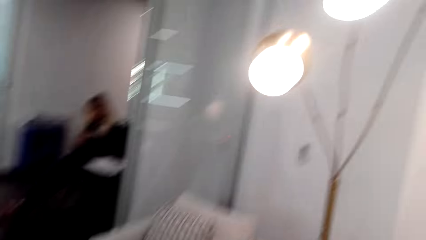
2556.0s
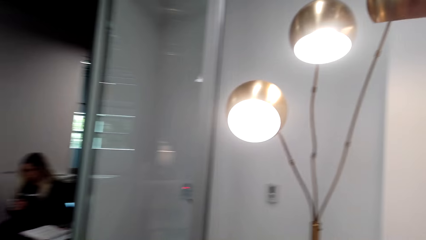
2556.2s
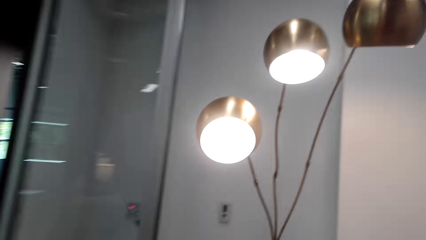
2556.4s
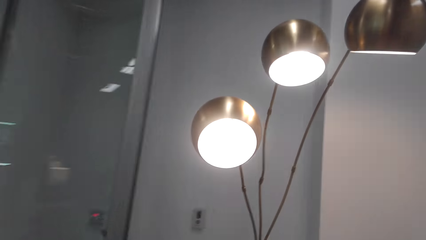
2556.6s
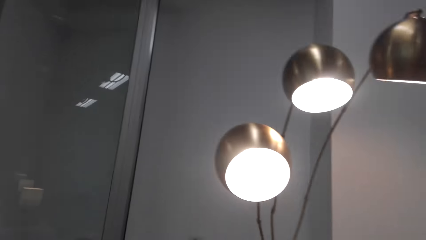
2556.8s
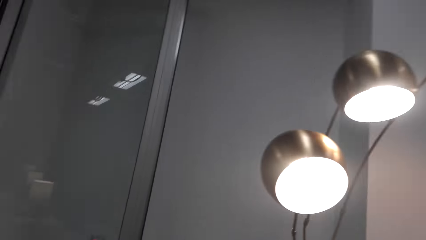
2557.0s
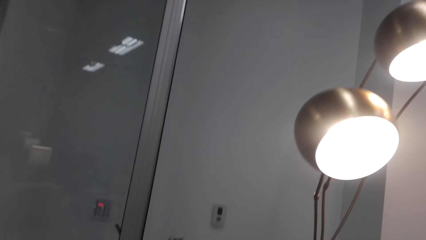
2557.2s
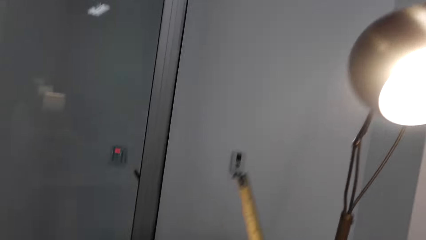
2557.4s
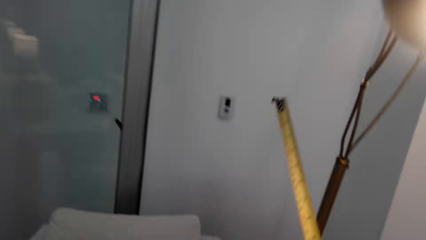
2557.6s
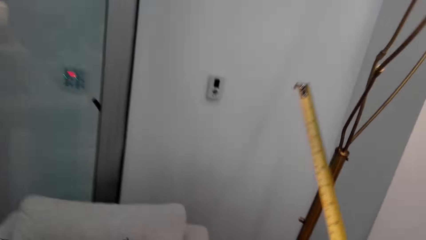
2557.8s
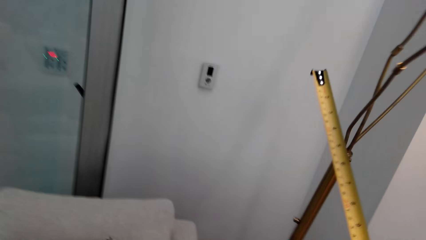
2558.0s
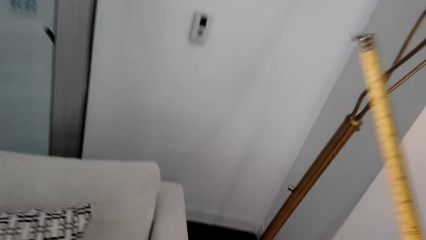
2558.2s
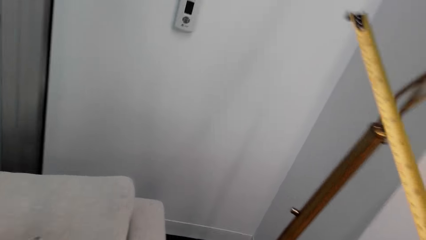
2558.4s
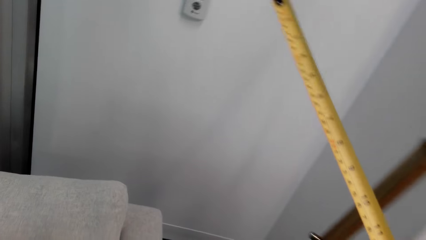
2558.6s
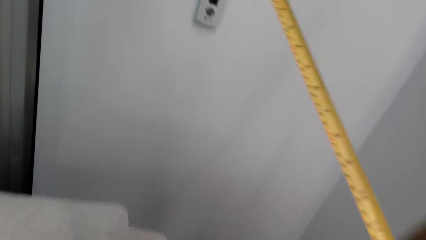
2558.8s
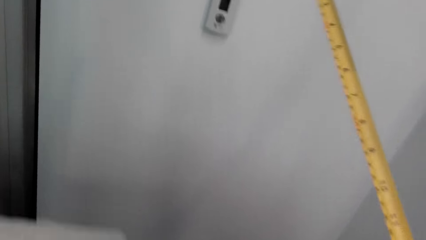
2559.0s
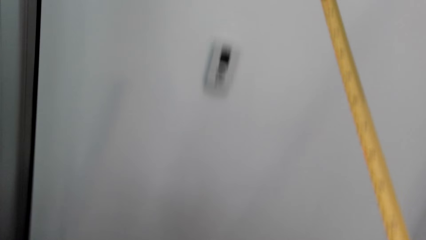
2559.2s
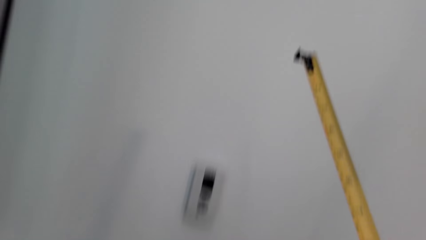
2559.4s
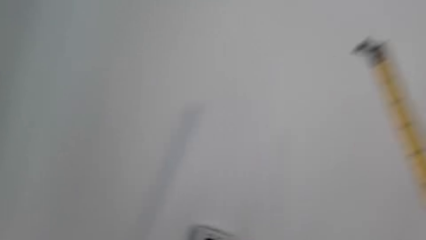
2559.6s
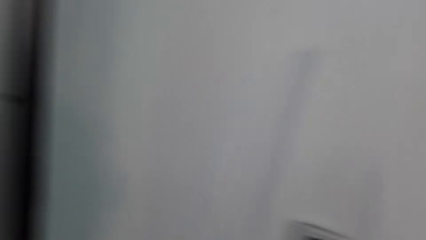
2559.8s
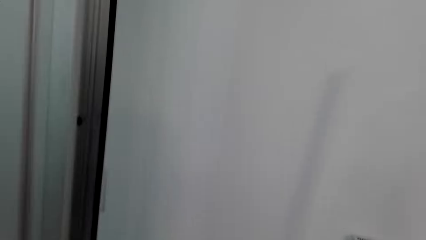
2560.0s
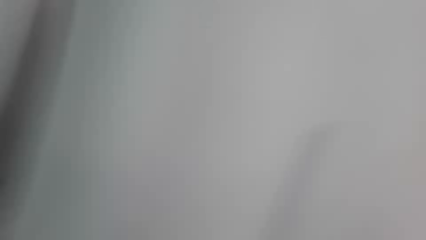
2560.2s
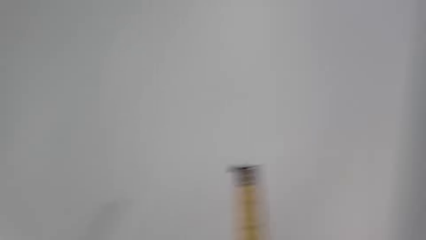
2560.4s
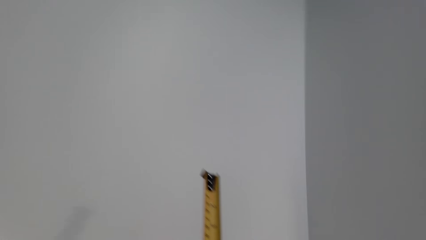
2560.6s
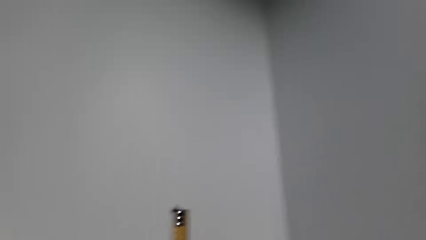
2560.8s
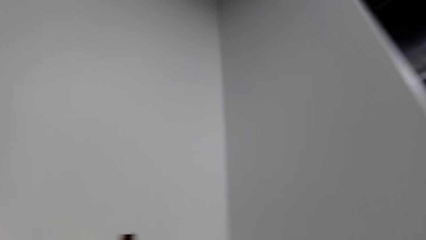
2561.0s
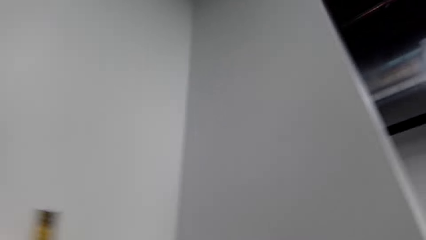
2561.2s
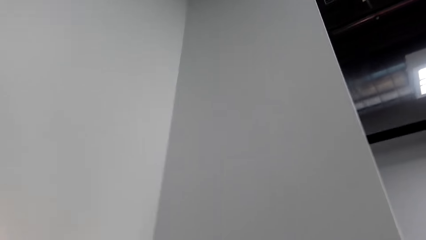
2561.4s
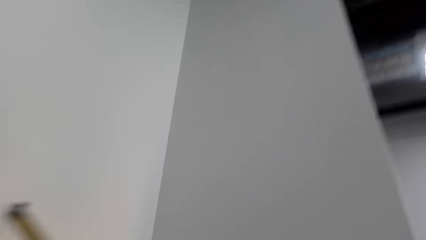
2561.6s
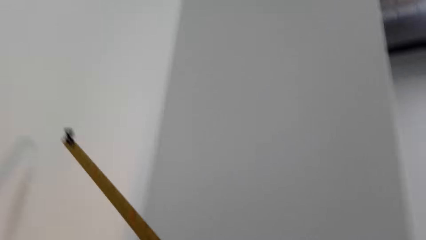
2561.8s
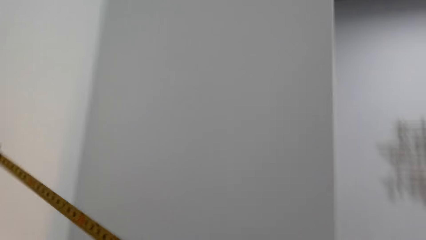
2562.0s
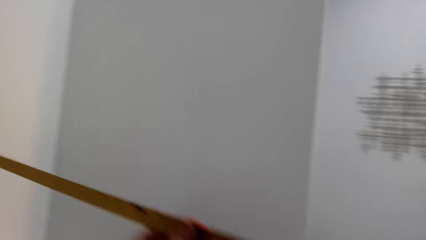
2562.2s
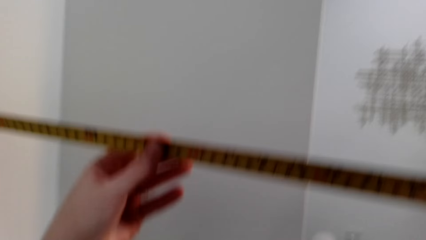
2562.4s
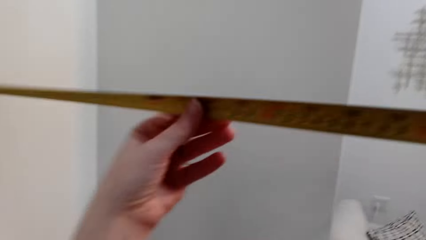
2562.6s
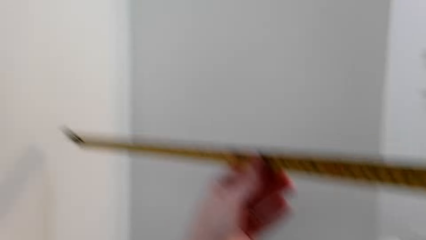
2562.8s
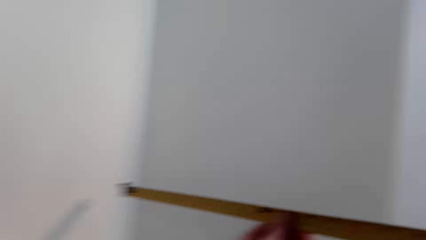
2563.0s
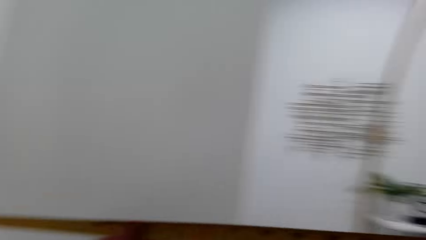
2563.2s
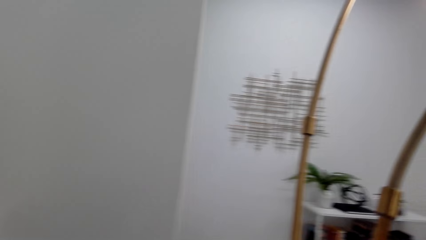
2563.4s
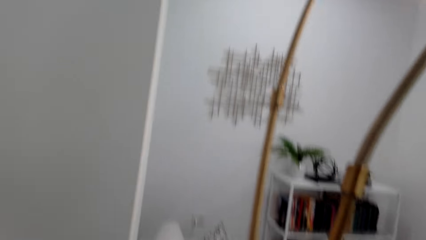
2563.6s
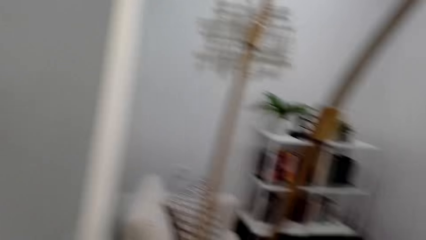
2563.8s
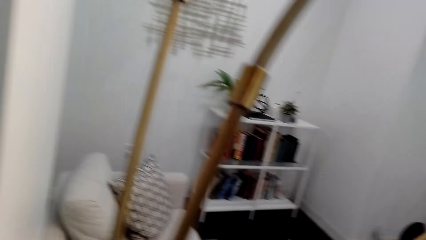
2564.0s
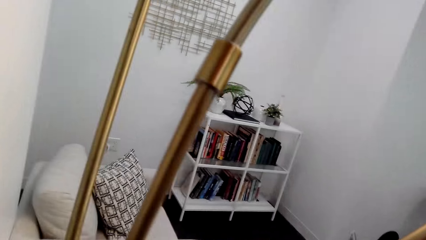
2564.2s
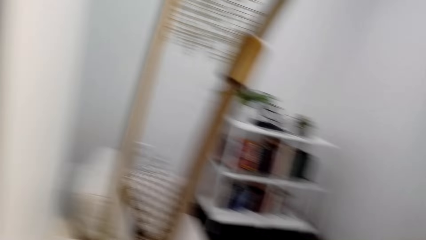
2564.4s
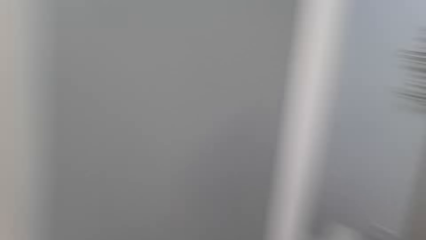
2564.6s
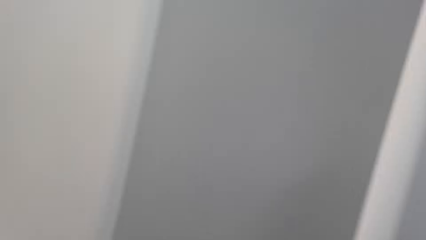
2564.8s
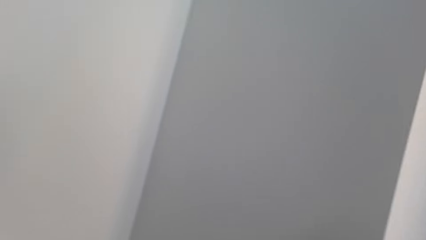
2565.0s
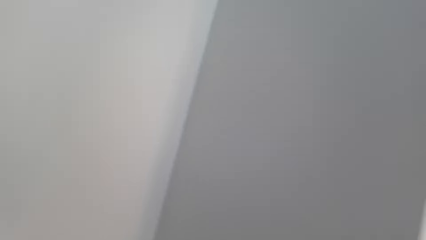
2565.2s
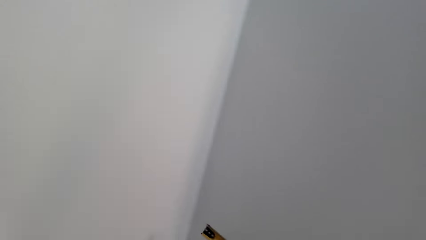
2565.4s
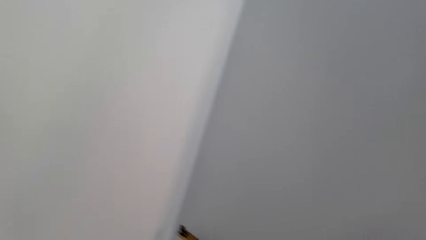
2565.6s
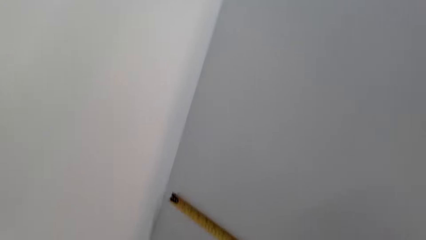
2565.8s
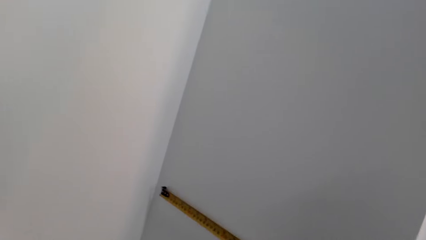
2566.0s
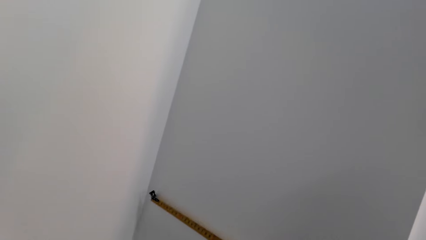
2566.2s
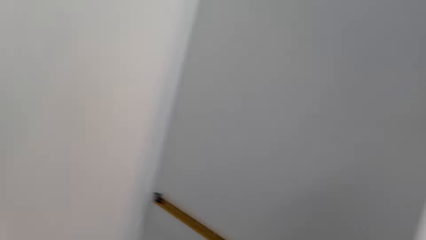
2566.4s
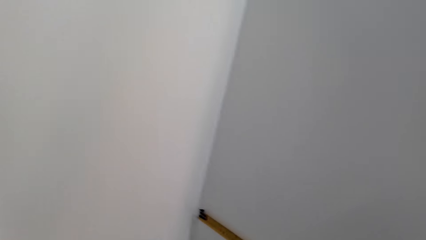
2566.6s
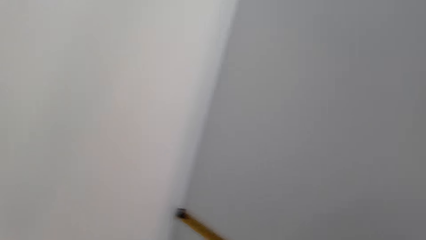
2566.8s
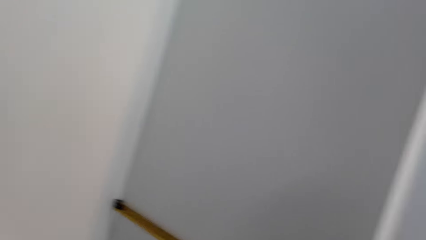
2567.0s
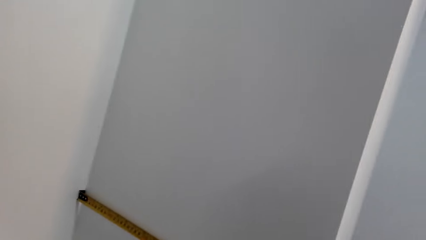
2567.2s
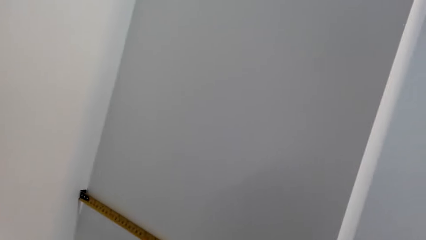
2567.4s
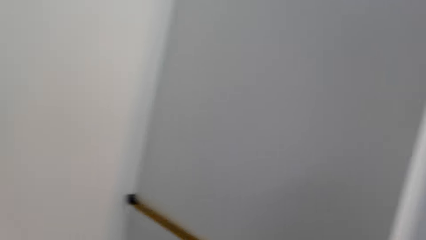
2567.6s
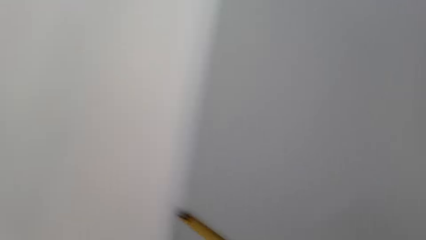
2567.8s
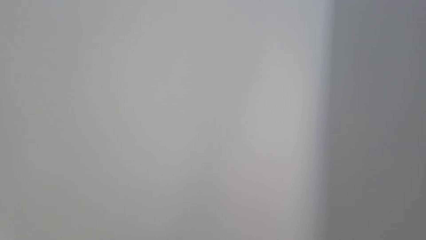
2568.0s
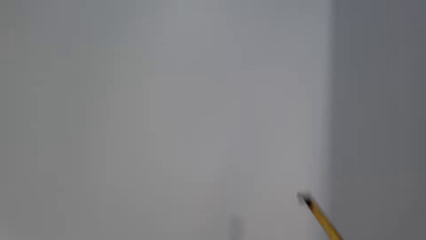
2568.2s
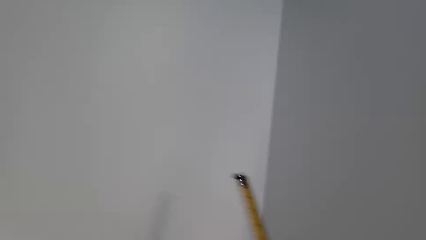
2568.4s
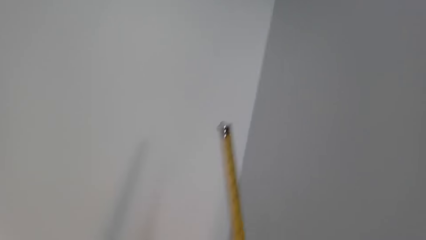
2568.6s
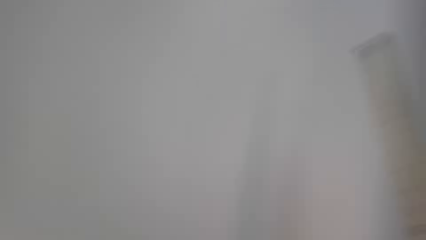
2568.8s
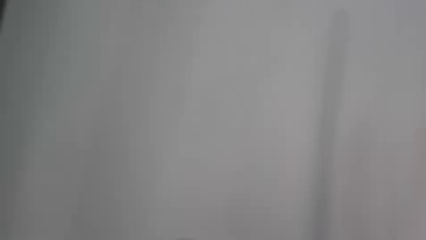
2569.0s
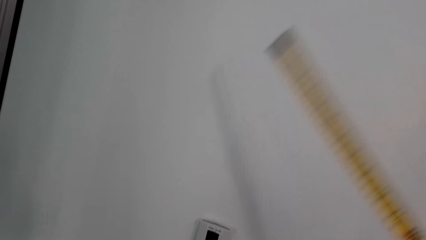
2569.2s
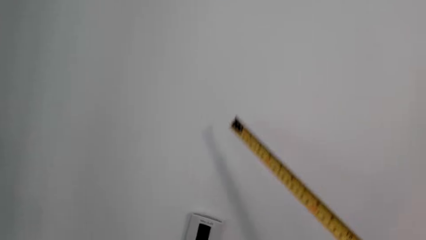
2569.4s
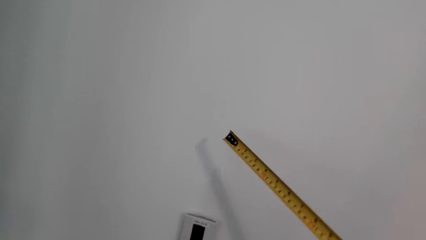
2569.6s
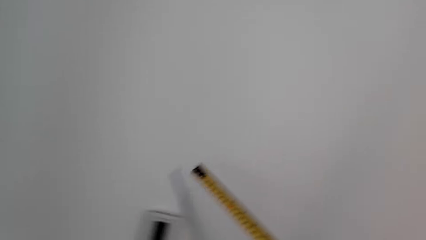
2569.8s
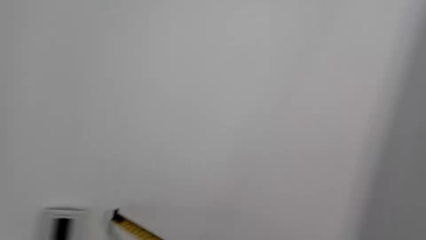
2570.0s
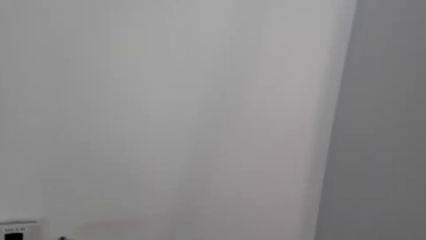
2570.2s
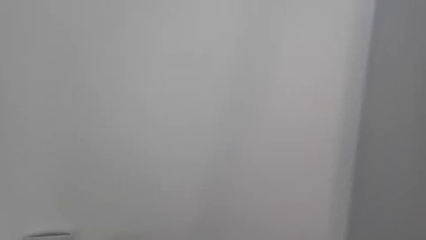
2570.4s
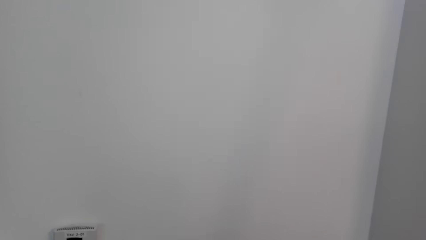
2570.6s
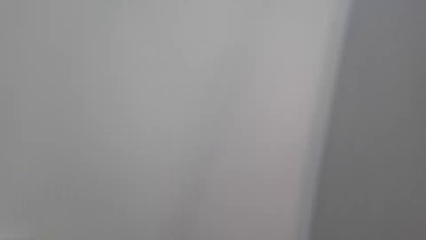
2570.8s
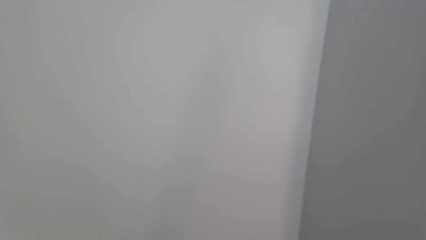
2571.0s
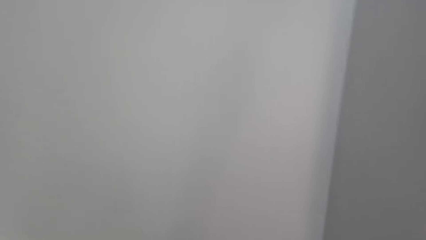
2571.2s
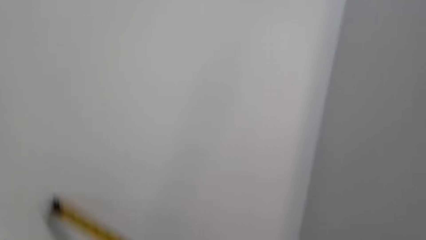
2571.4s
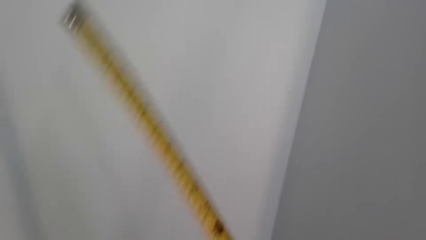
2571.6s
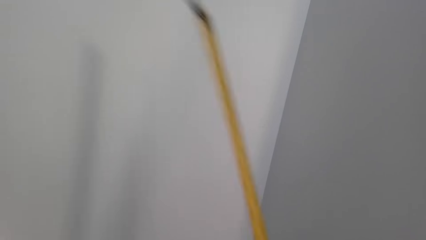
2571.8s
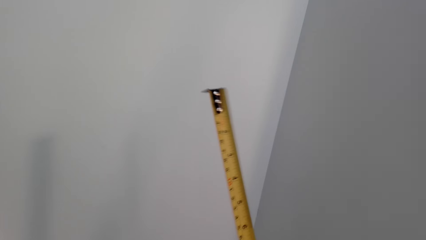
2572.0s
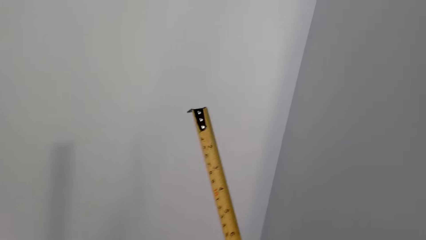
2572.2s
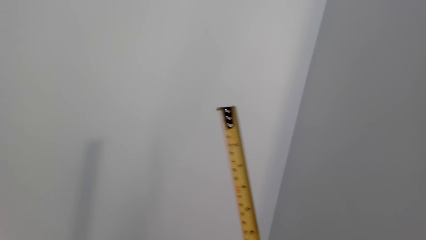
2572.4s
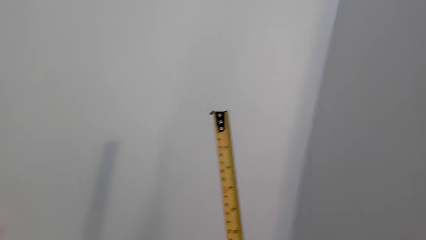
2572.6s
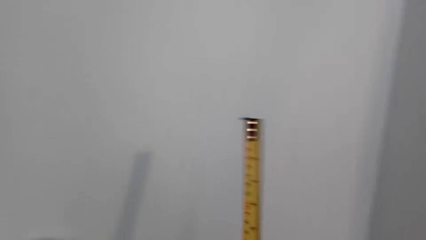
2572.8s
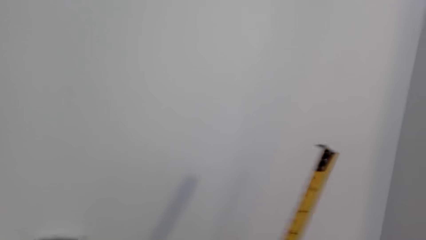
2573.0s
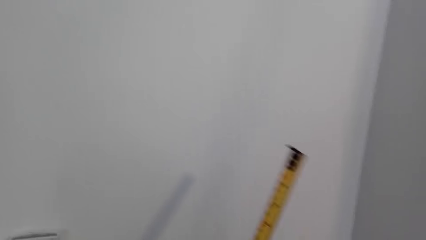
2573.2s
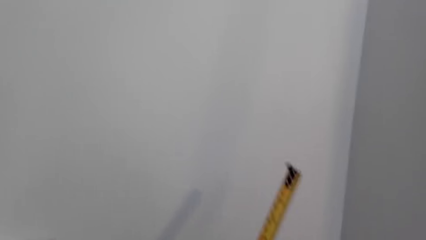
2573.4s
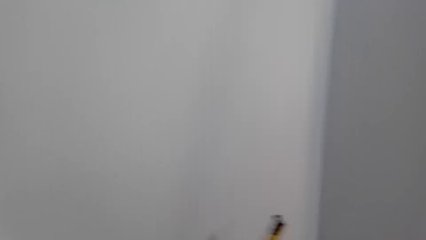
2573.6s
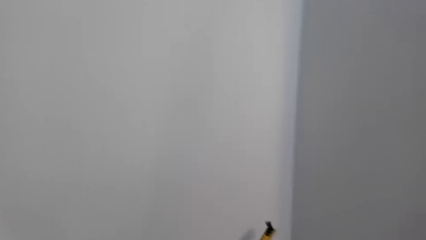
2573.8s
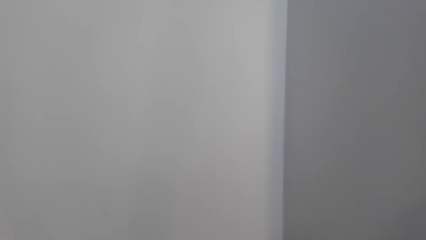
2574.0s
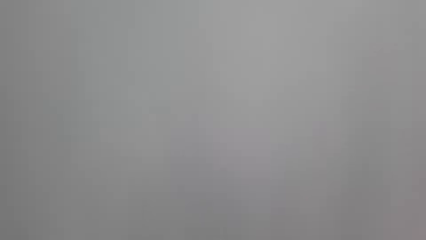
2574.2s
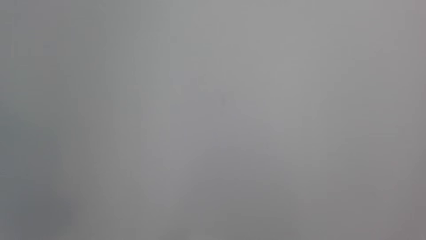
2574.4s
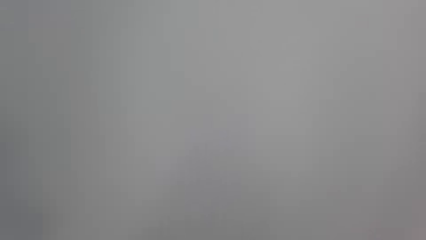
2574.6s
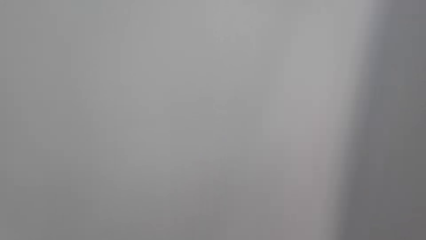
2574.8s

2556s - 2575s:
The camera wearer measures the wall with the tape measure.
